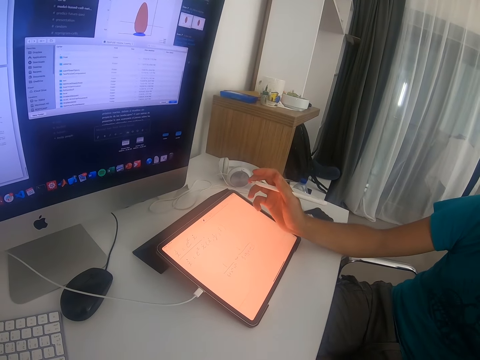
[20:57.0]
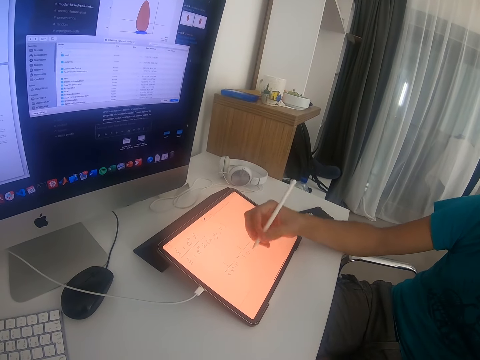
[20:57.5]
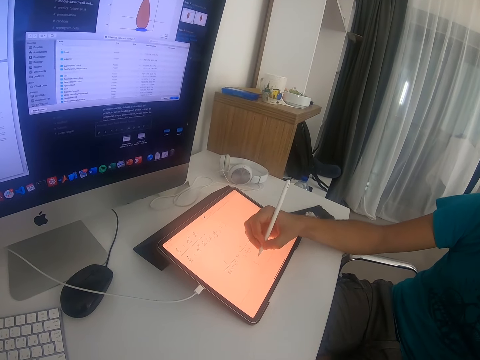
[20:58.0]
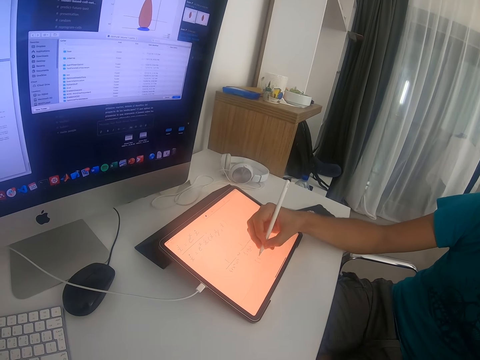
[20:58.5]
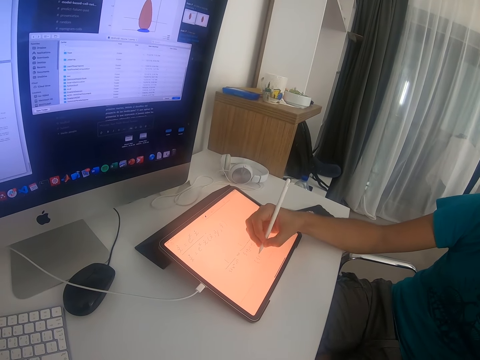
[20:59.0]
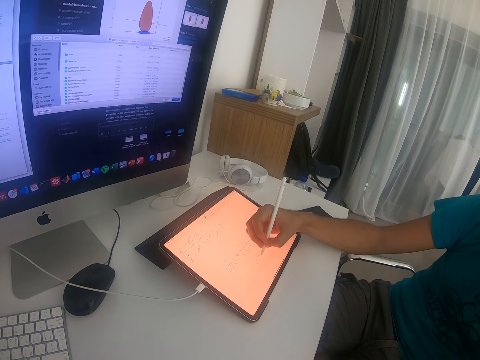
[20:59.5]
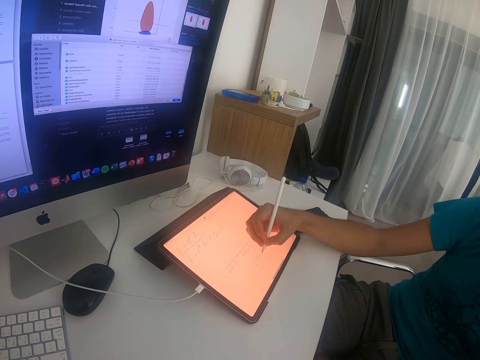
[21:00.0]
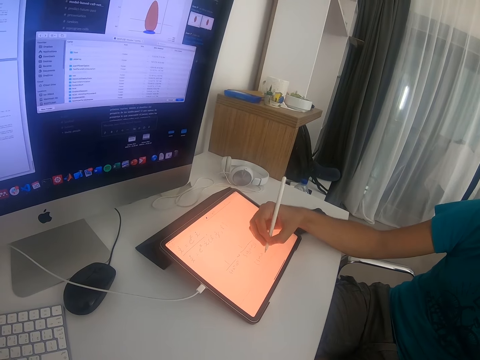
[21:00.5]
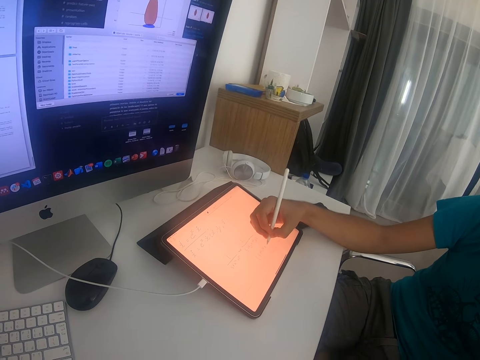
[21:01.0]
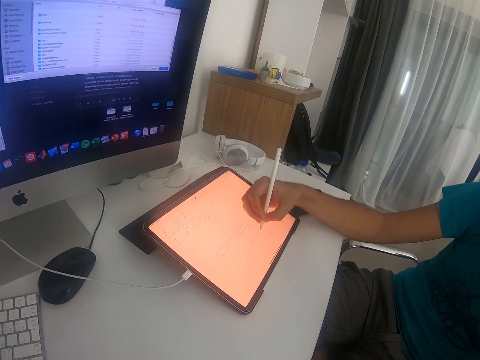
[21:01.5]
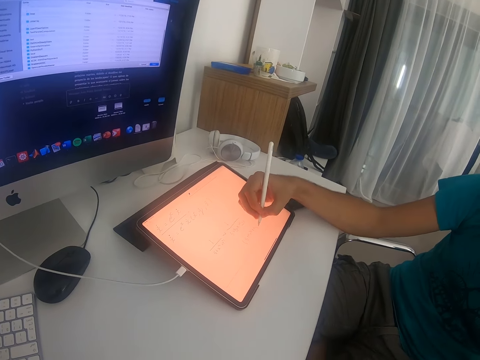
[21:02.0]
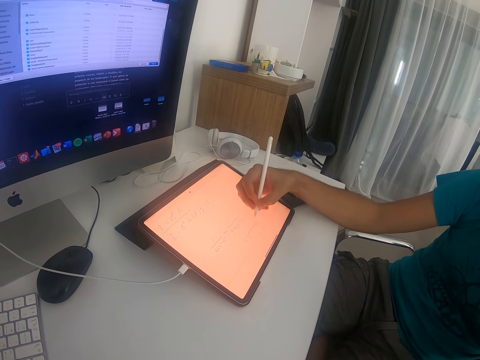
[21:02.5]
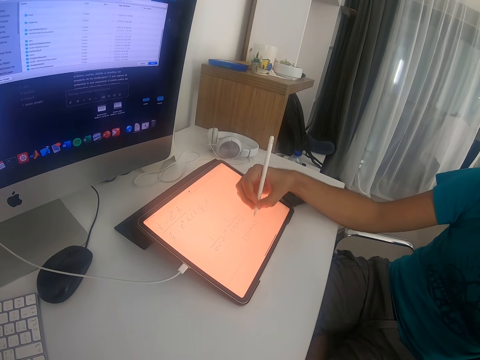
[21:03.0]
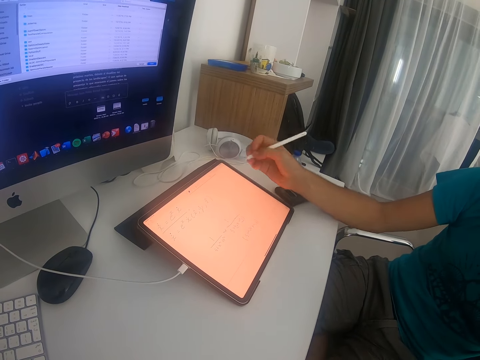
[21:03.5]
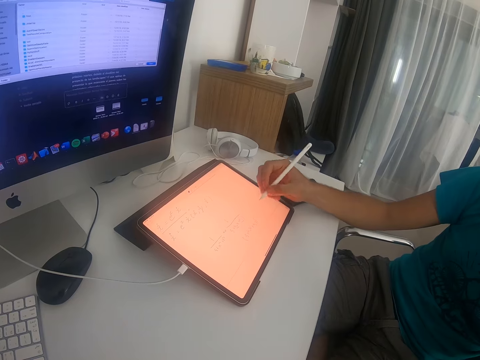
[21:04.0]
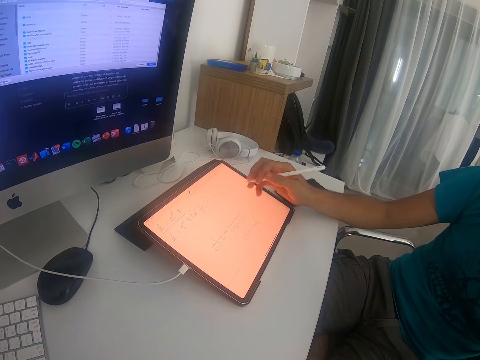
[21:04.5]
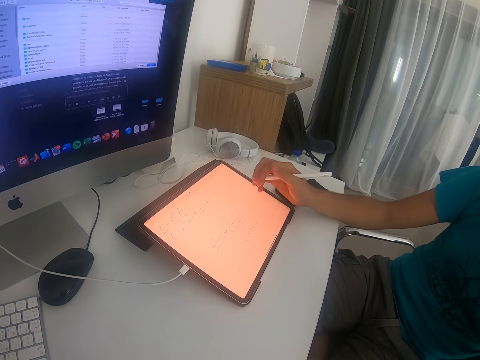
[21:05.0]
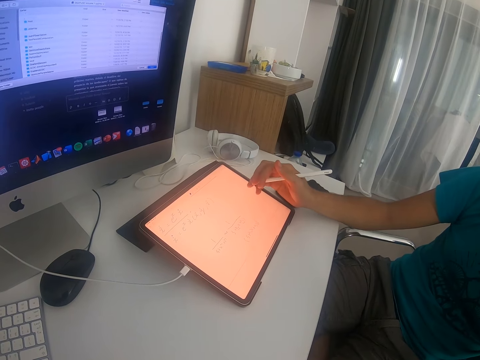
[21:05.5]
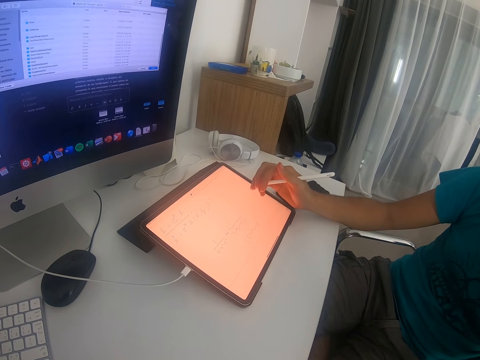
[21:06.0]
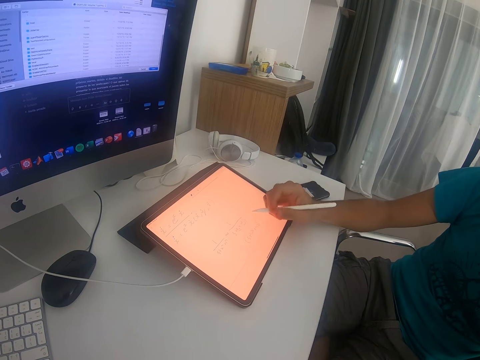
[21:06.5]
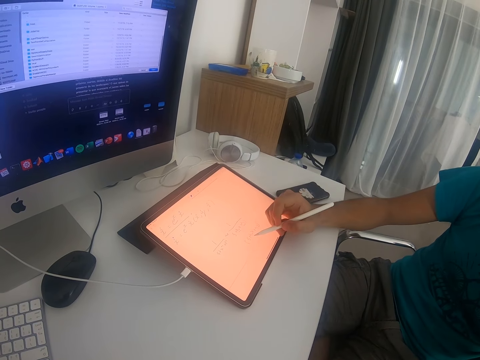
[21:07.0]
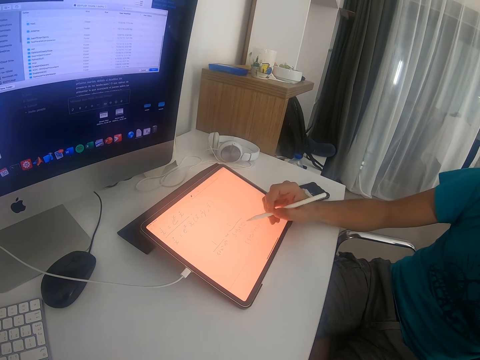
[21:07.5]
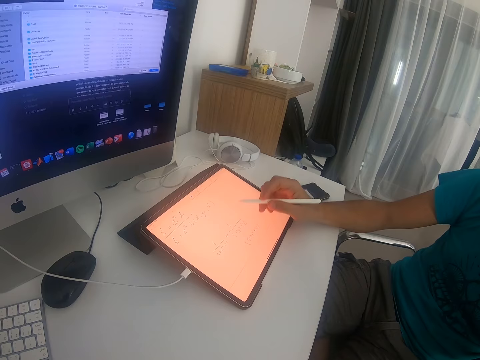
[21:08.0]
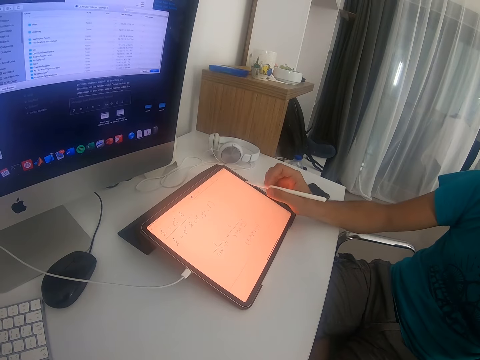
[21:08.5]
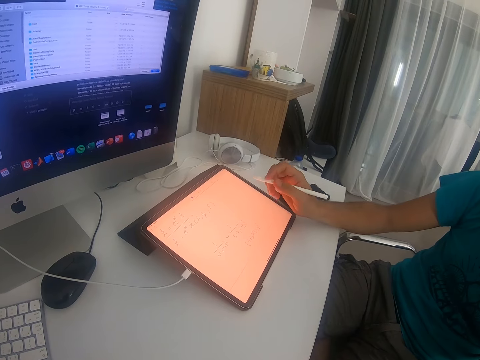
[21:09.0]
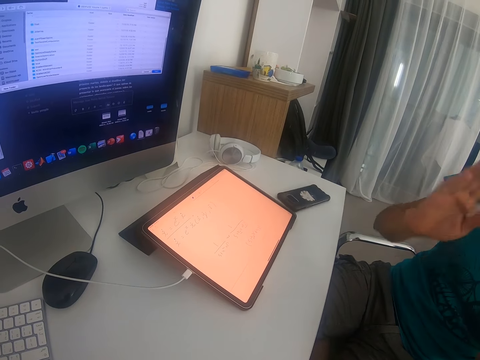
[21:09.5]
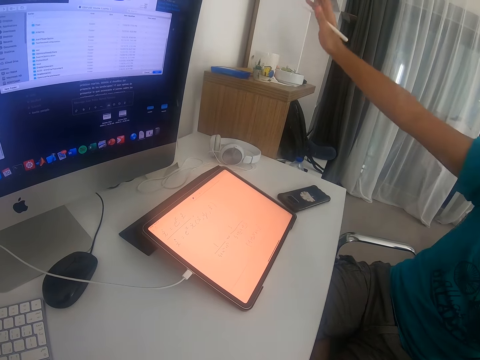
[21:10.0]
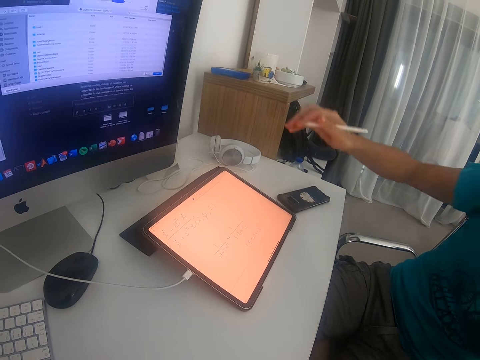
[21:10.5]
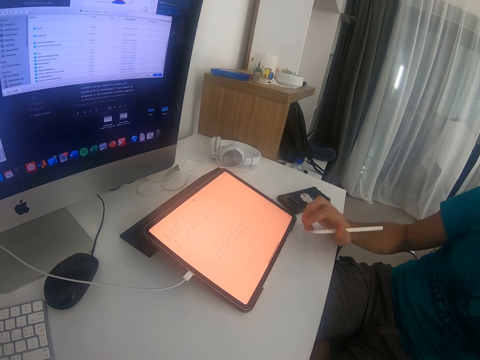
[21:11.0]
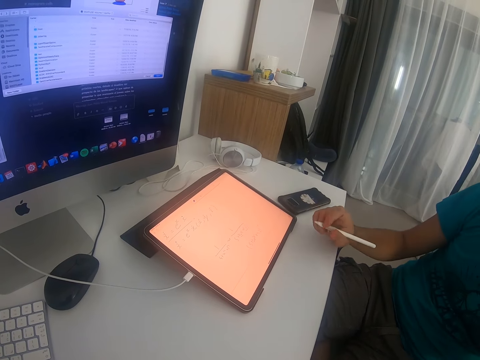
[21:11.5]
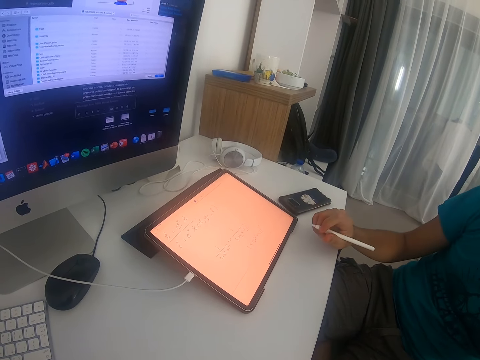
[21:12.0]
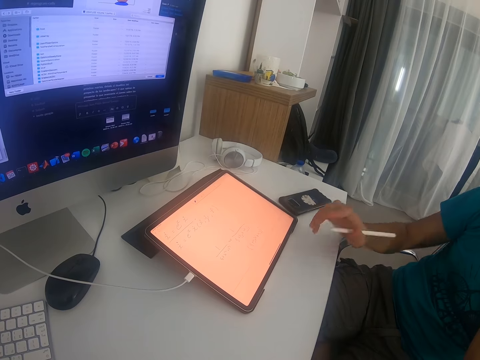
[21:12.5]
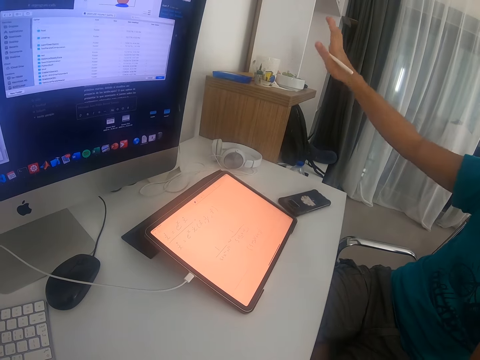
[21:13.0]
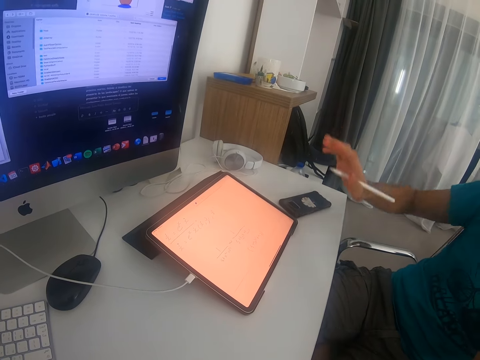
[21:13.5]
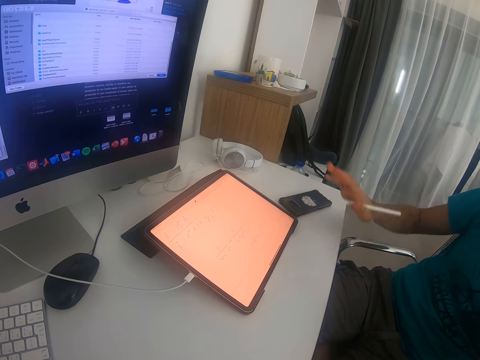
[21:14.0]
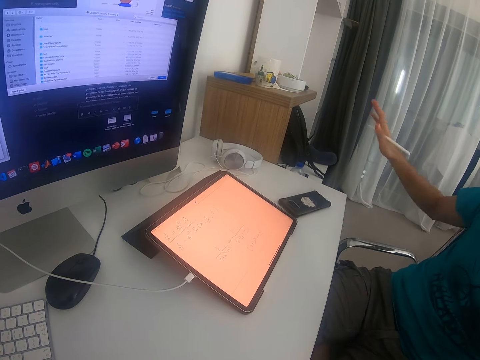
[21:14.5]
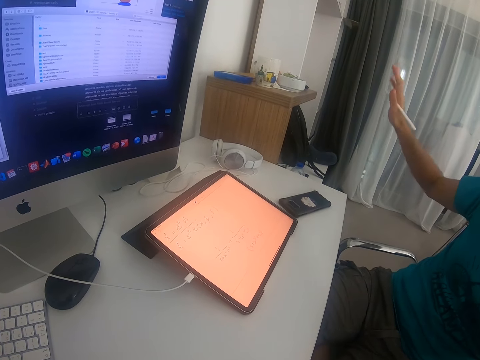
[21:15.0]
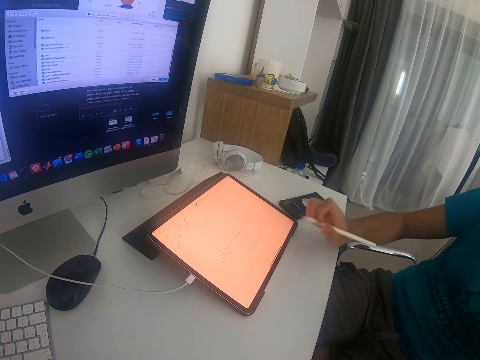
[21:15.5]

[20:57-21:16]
A person talks to the camera wearer. The person points at the tablet screen. The person lifts the right hand up. The camera wearer puts the right hand on the table. The person lifts the right hand up.

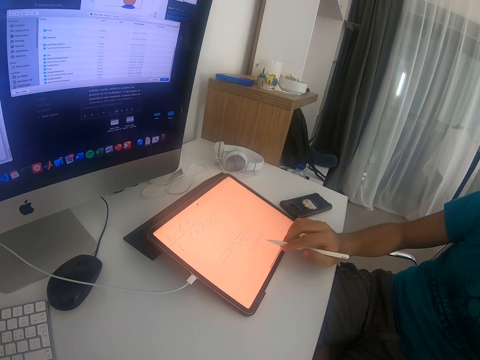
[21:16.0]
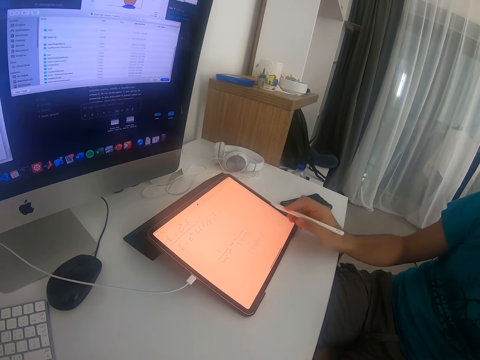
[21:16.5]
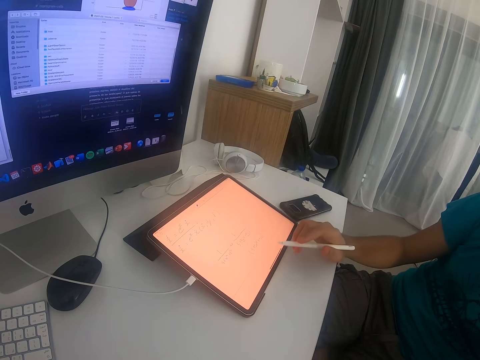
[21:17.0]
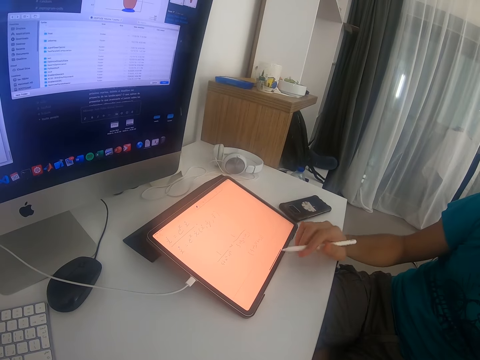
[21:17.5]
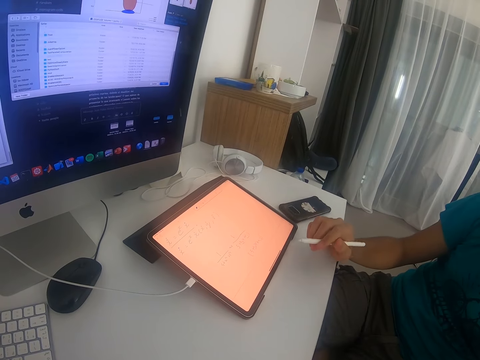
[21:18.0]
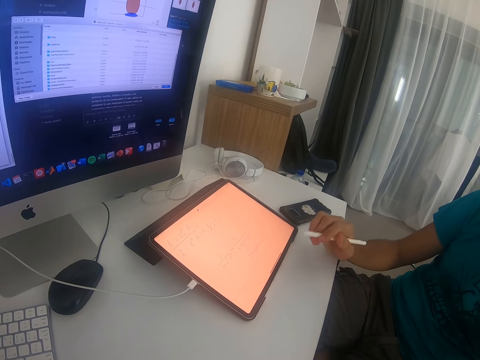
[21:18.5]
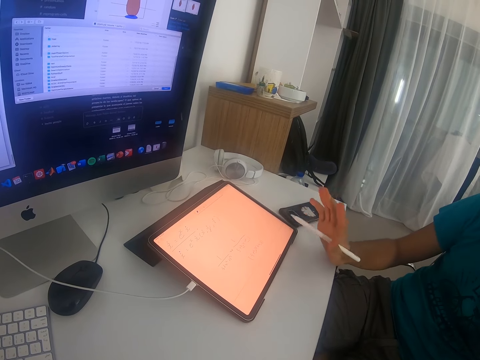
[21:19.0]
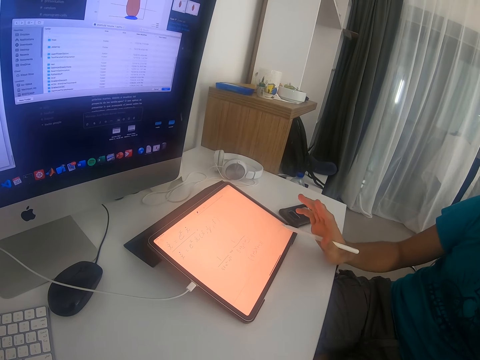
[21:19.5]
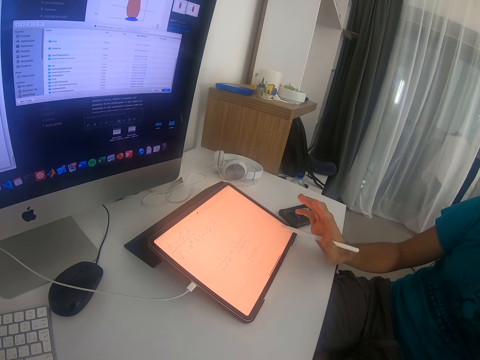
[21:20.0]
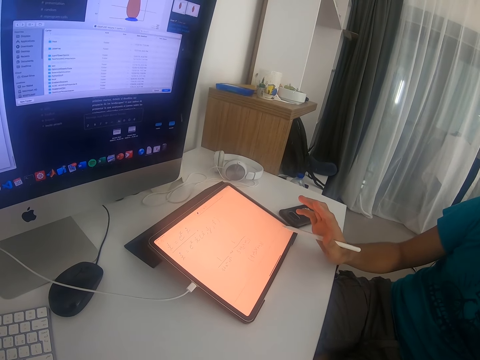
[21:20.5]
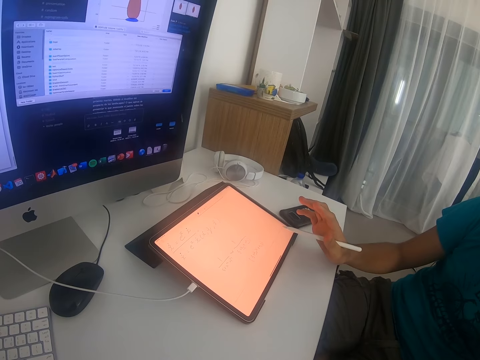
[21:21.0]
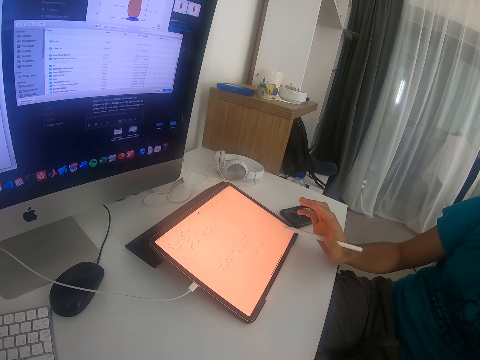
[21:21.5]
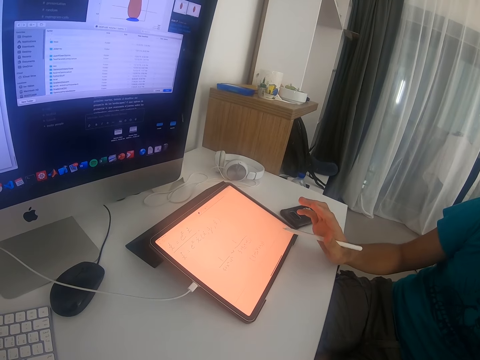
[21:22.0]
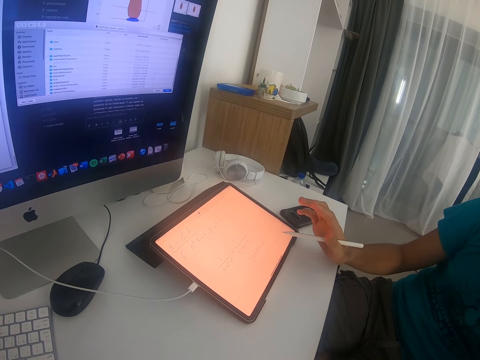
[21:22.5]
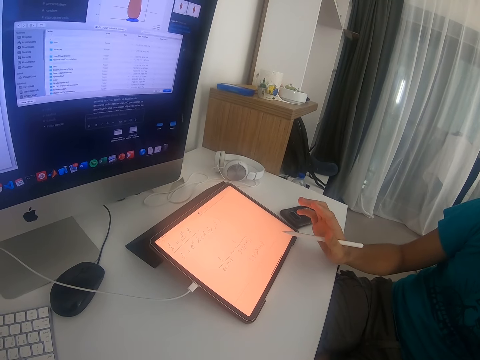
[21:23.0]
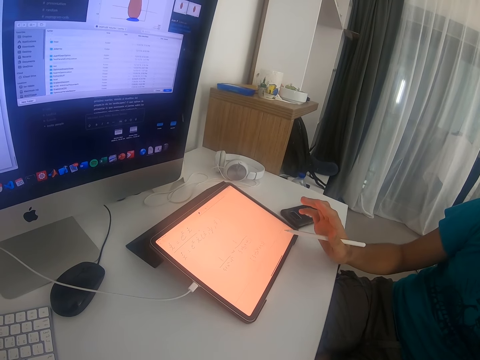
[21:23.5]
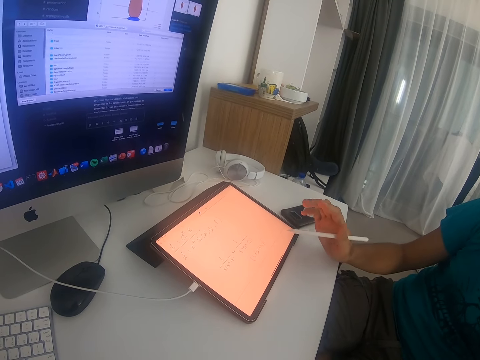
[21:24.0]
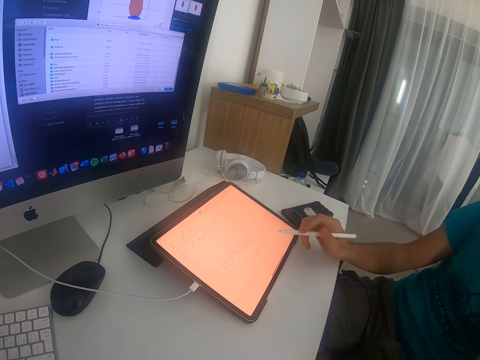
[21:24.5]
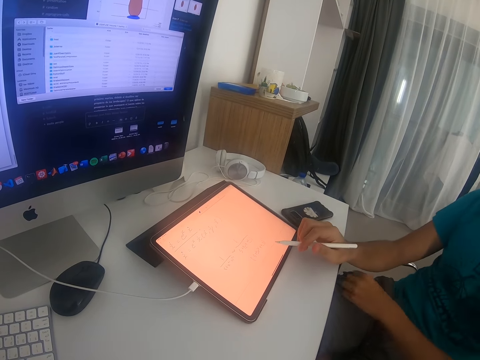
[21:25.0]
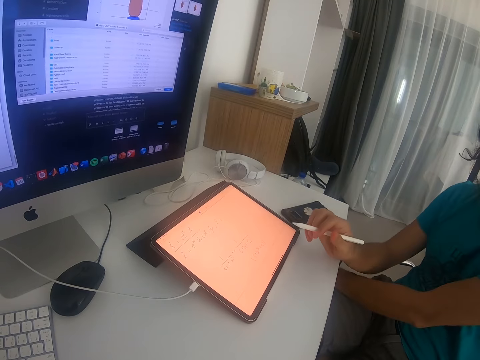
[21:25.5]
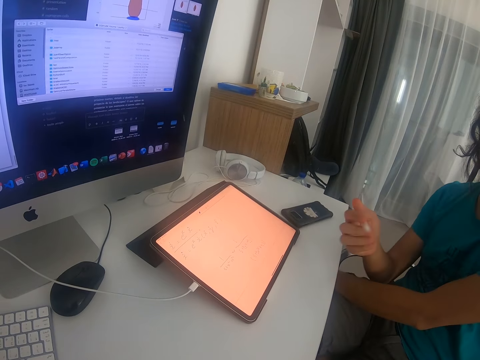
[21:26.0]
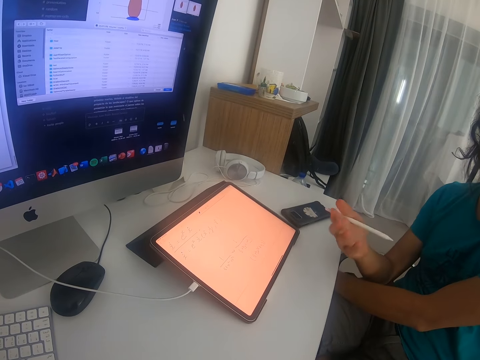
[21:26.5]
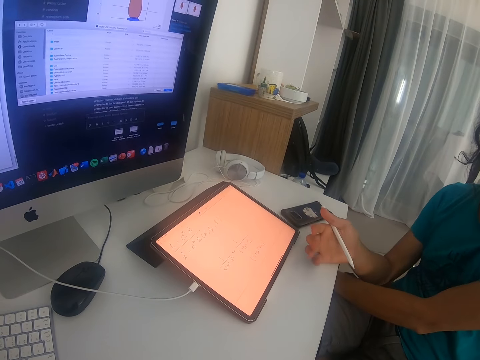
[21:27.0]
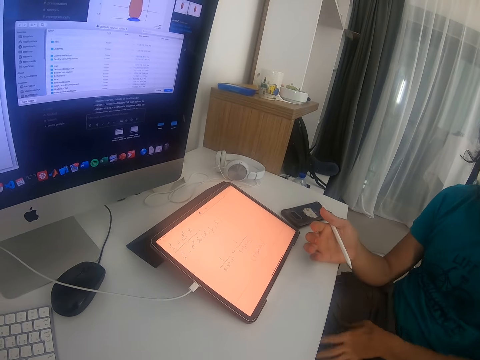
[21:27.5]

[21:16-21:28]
A person puts the left hand down.
